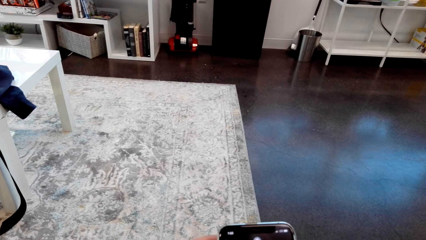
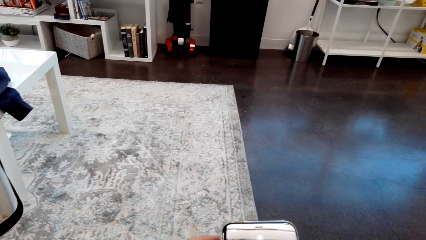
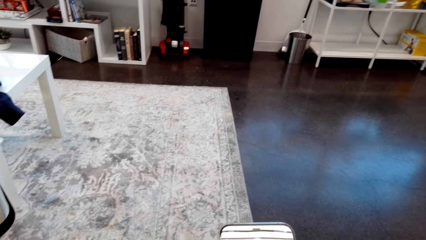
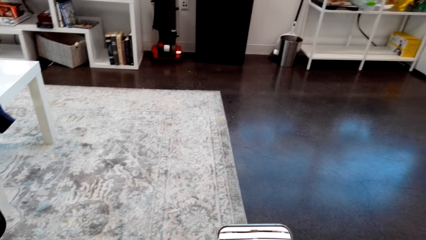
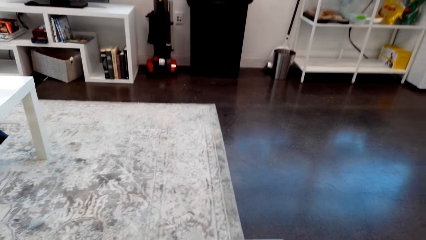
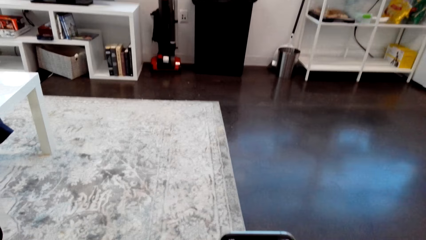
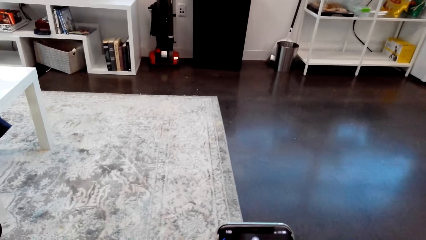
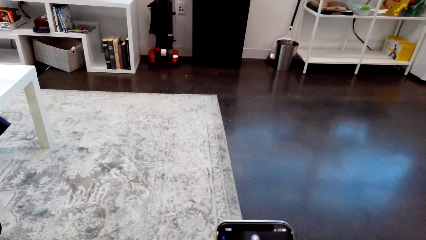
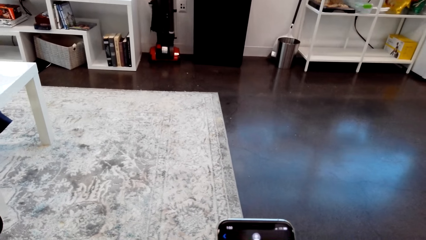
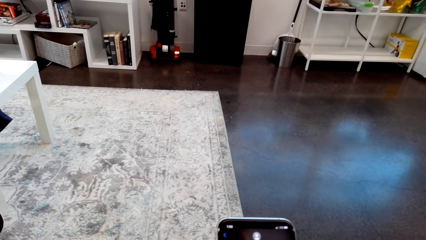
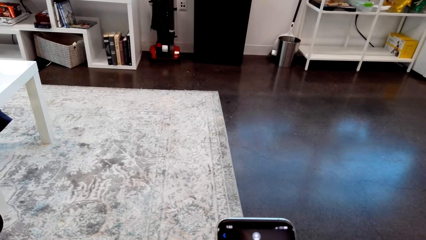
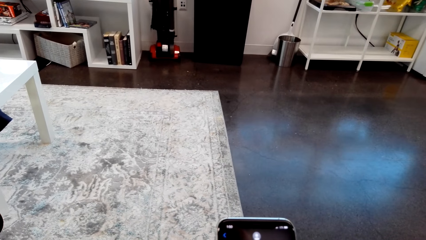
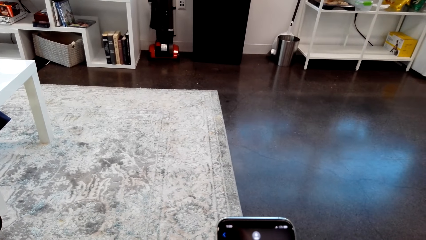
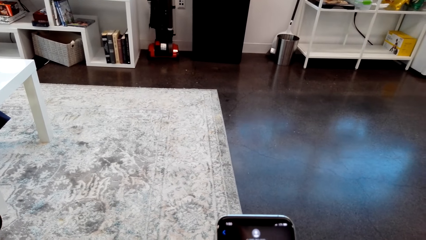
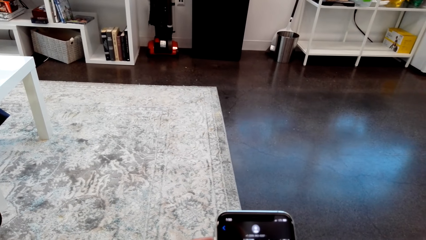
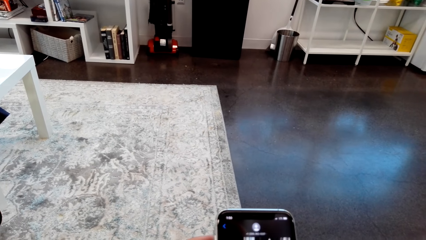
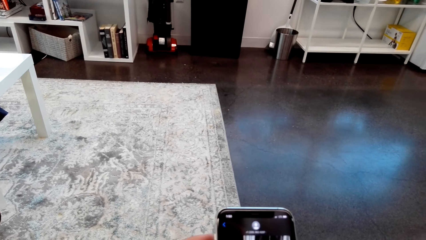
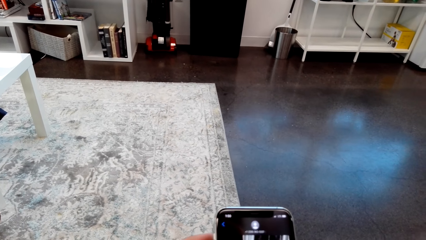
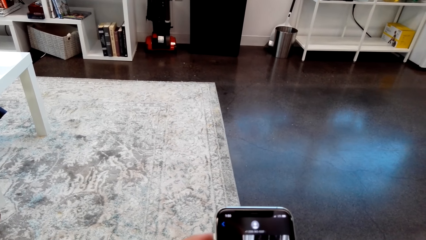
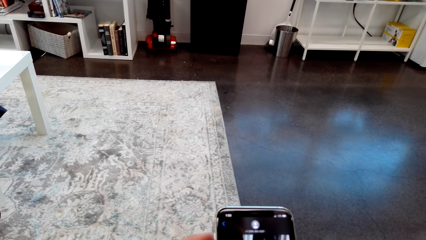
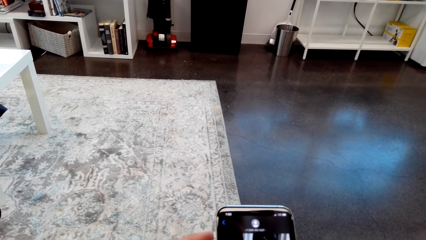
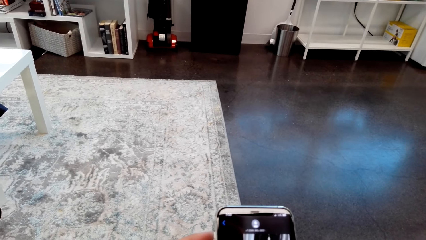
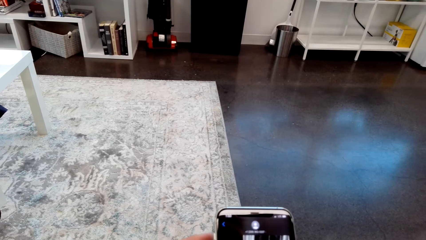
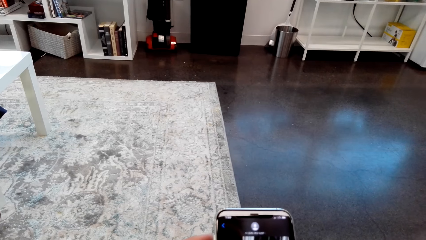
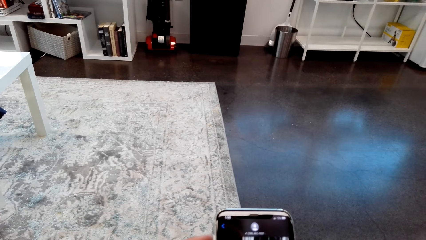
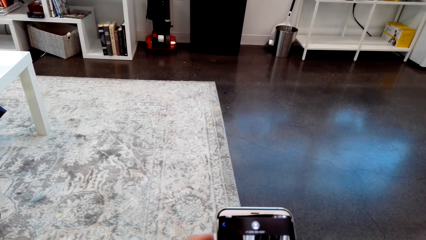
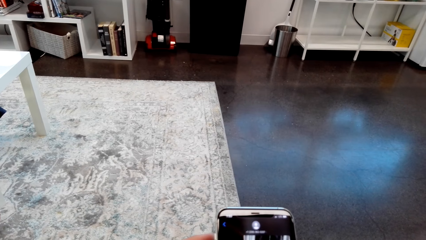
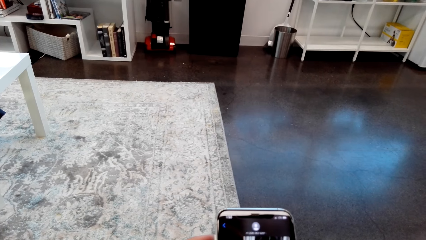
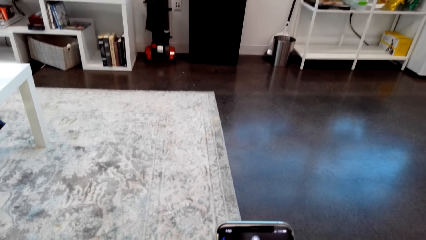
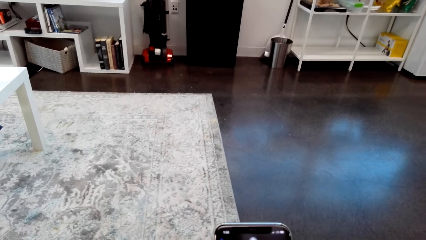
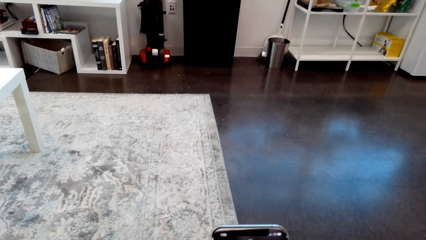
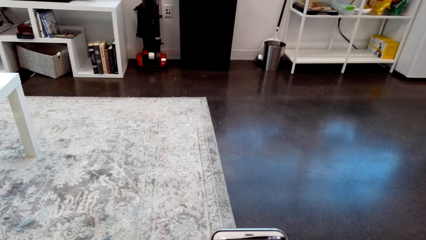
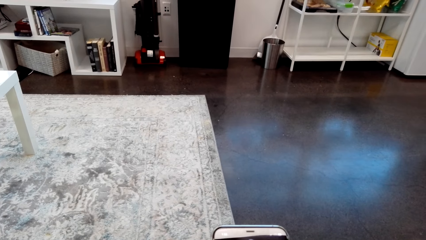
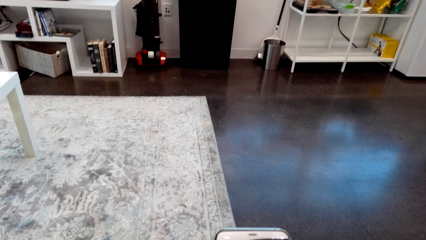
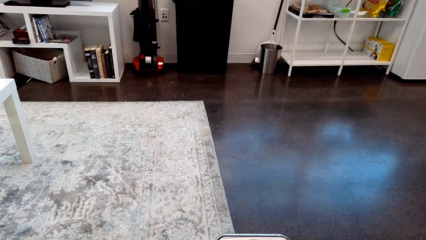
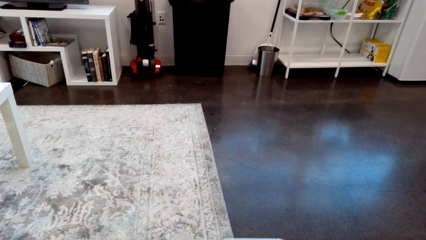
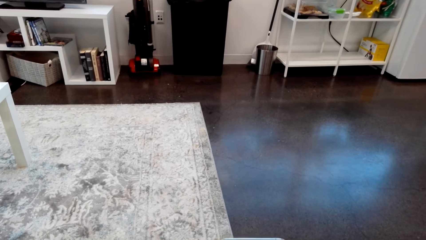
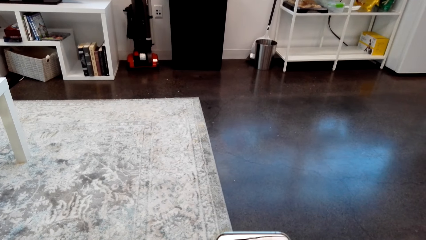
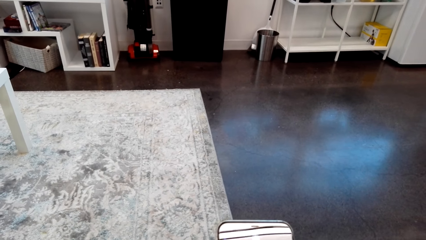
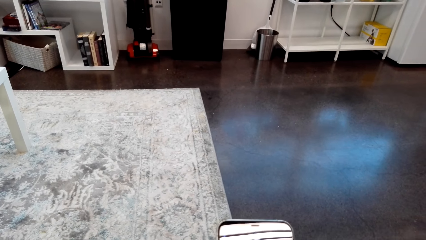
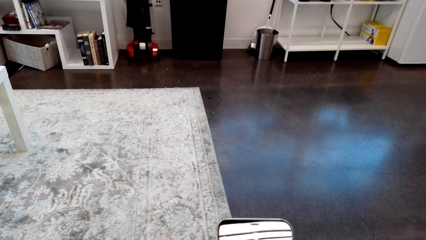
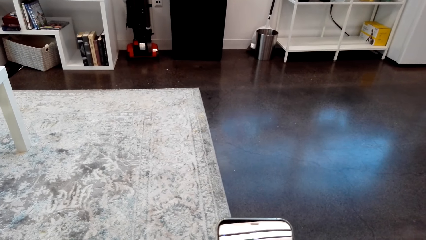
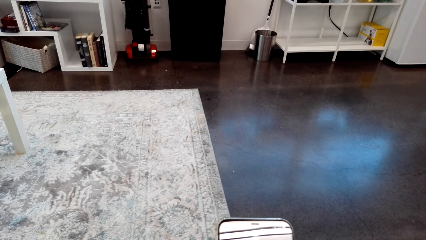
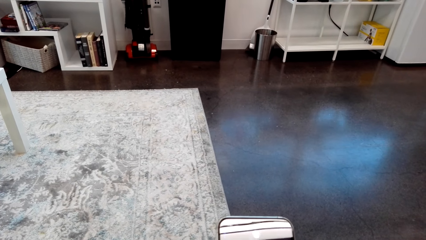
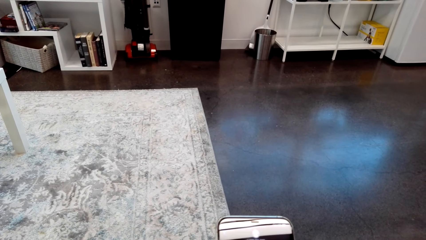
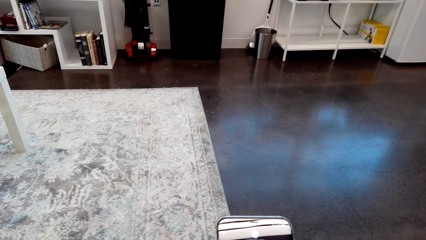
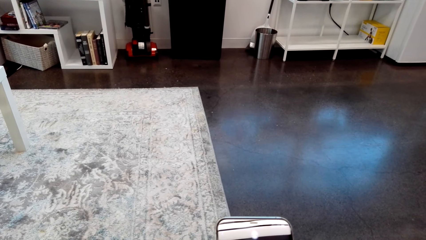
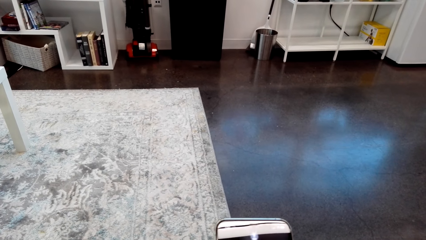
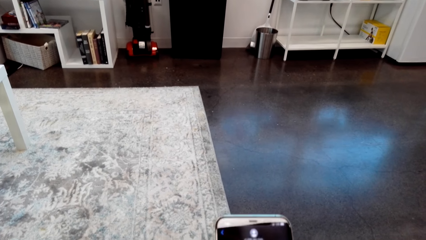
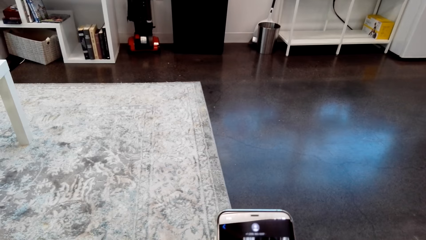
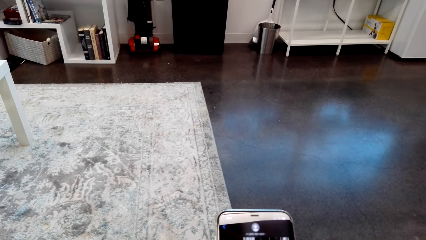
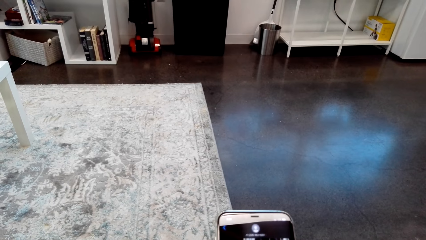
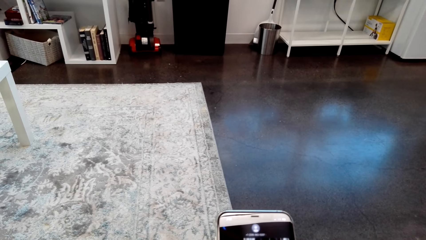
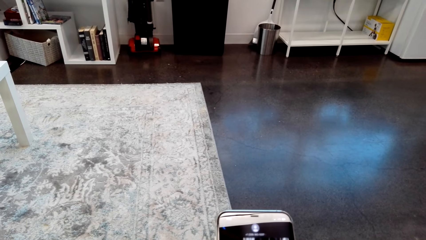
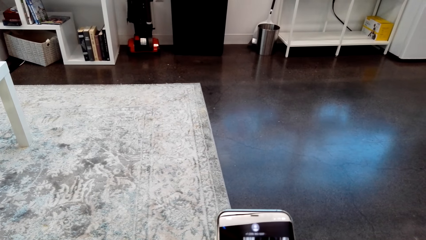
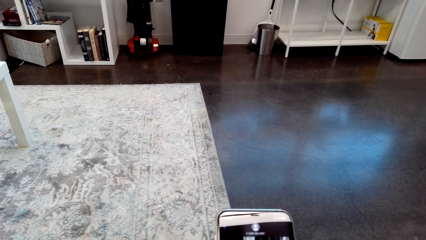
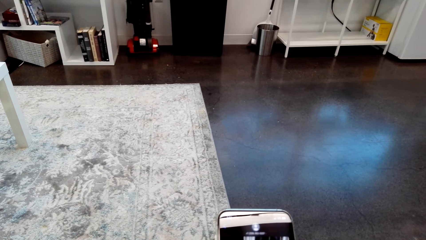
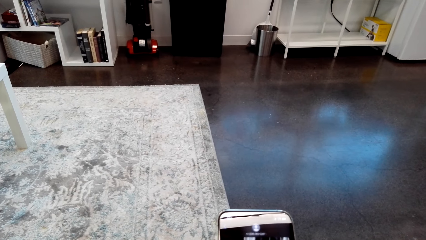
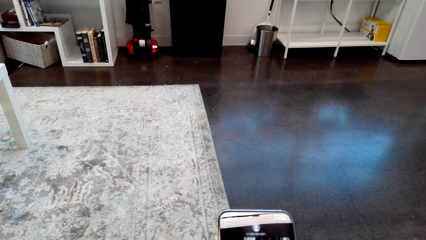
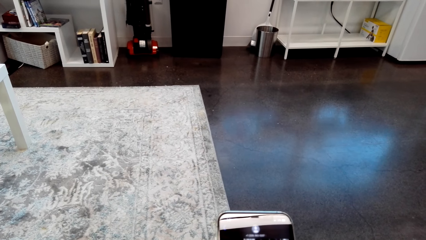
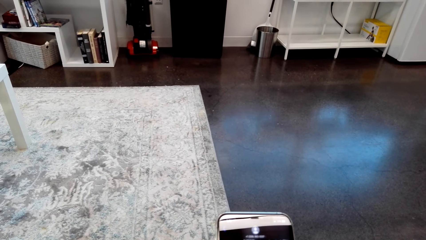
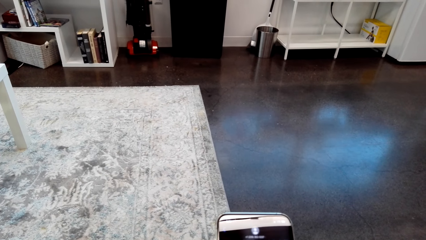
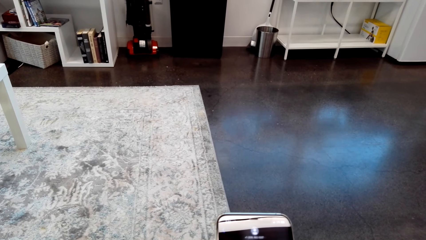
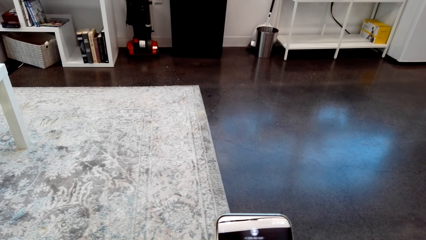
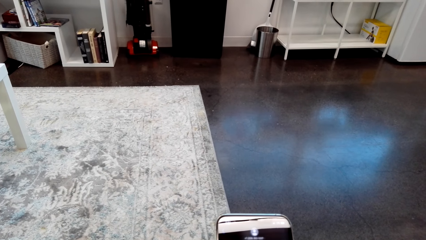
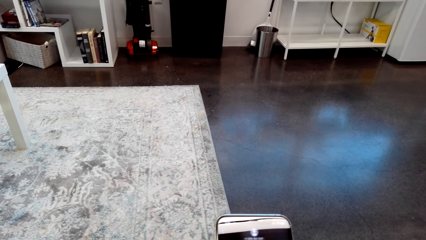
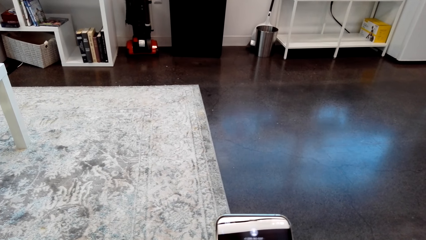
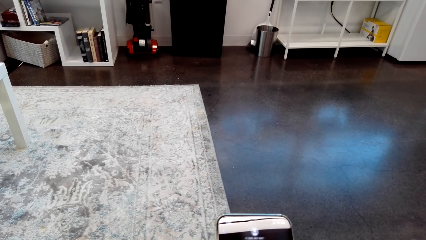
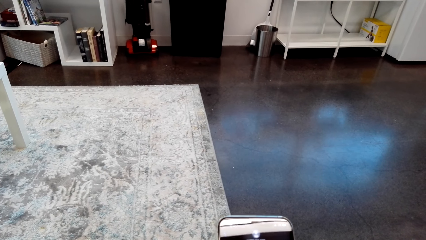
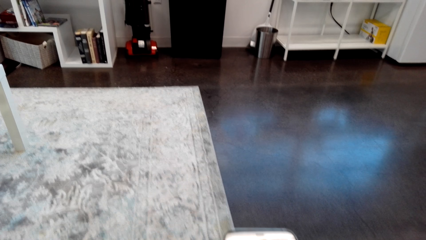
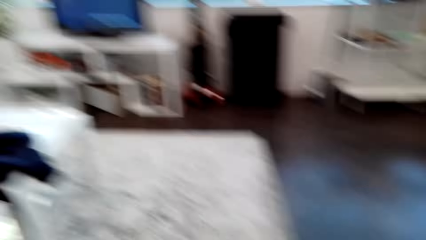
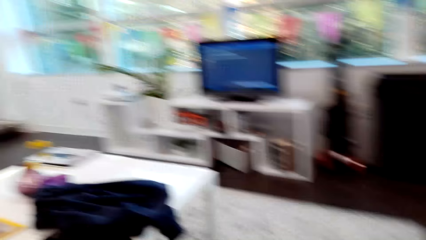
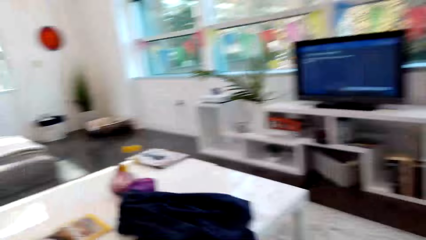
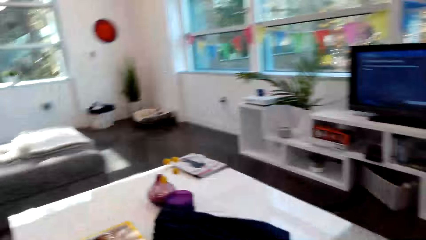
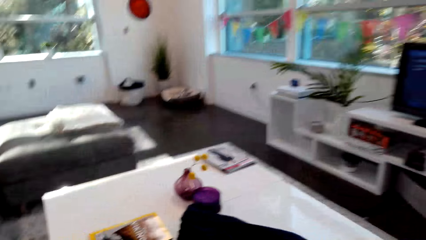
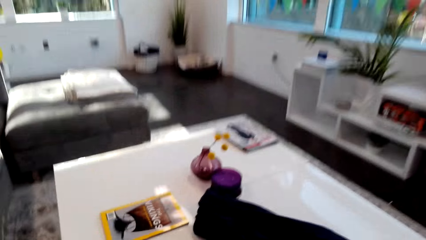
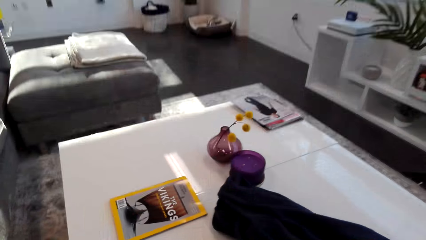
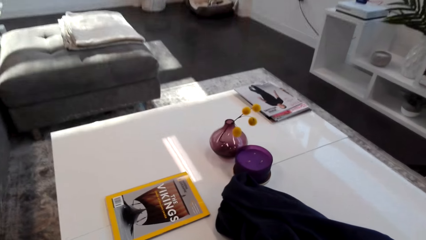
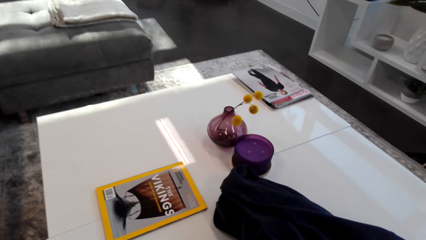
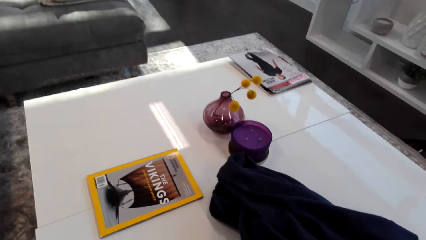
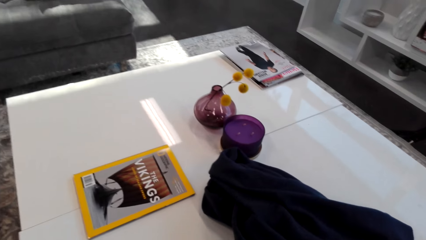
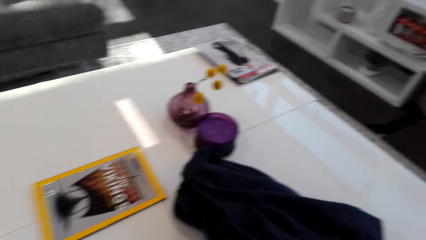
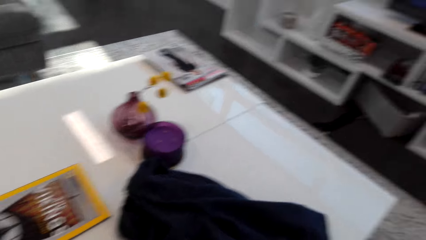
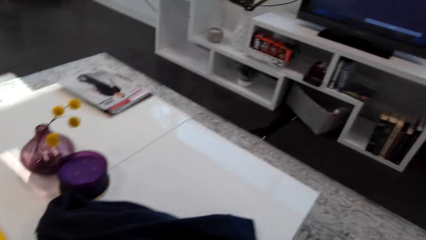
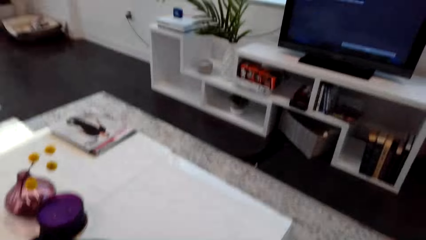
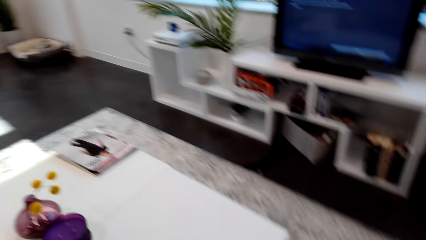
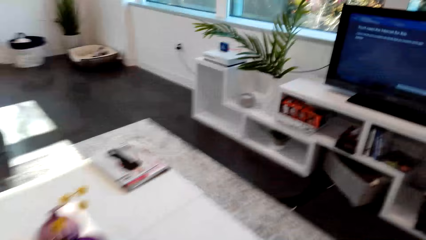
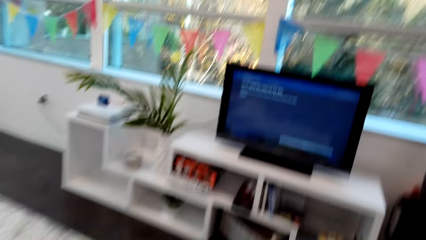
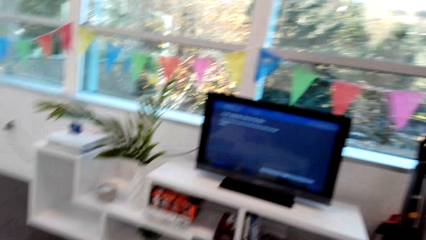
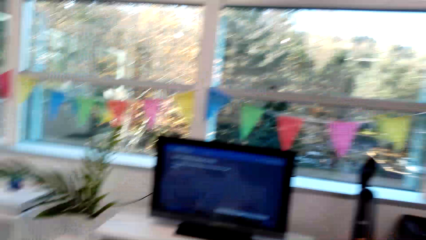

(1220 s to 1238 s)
The camera wearer chats with a person. They walk to the table.
